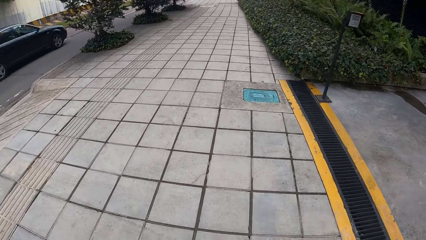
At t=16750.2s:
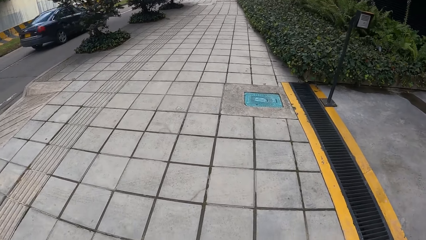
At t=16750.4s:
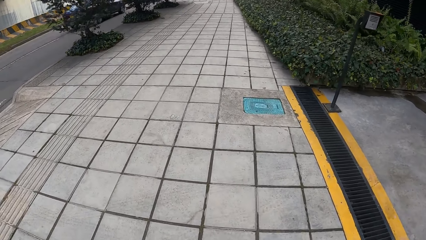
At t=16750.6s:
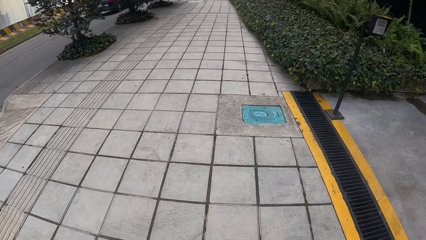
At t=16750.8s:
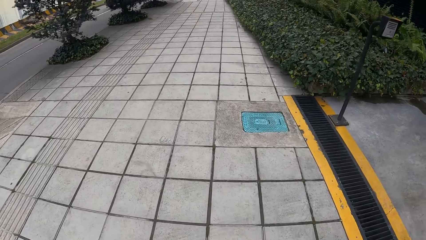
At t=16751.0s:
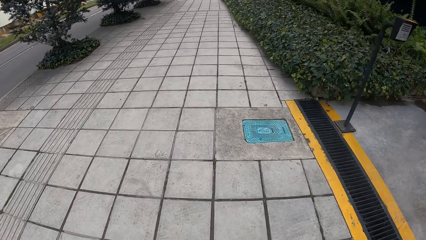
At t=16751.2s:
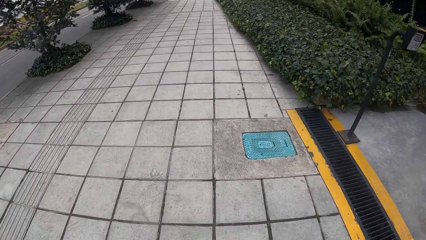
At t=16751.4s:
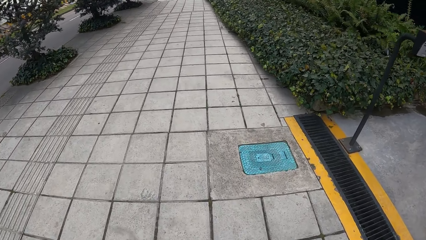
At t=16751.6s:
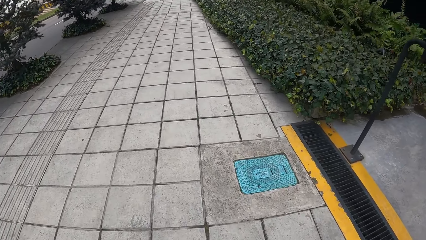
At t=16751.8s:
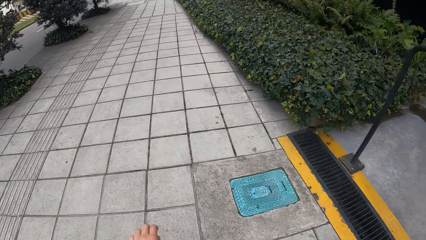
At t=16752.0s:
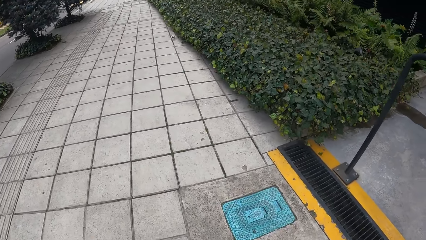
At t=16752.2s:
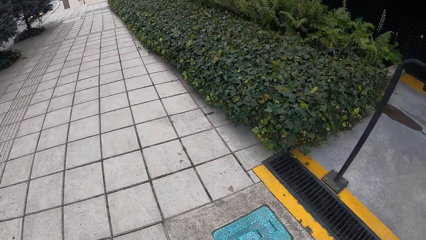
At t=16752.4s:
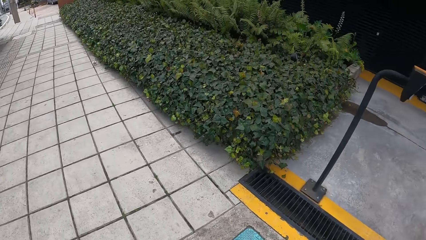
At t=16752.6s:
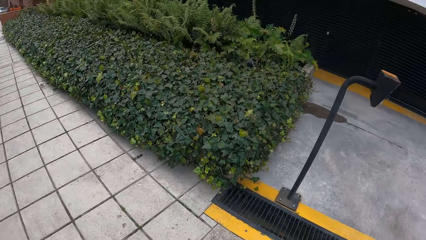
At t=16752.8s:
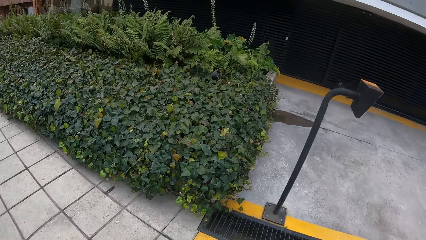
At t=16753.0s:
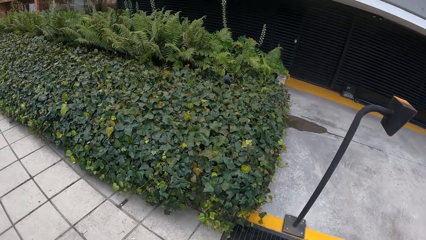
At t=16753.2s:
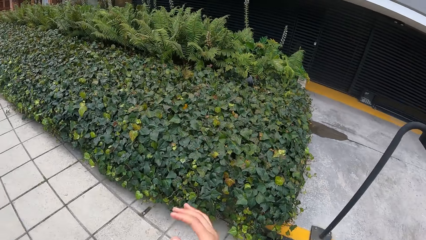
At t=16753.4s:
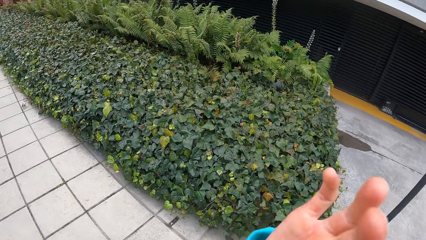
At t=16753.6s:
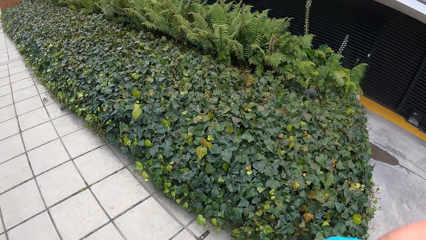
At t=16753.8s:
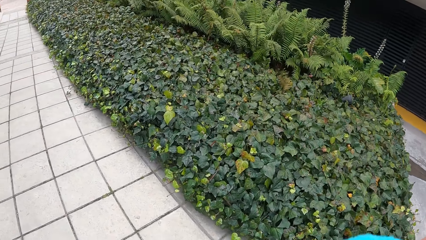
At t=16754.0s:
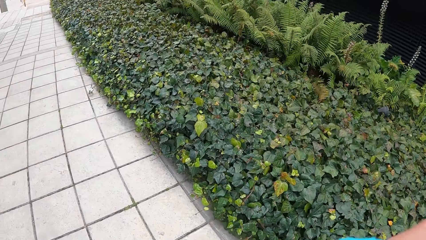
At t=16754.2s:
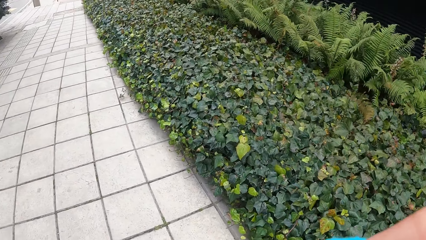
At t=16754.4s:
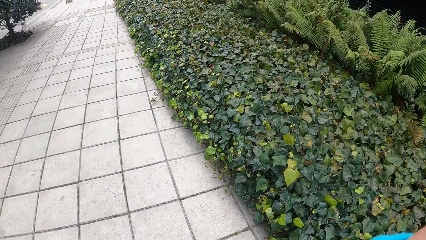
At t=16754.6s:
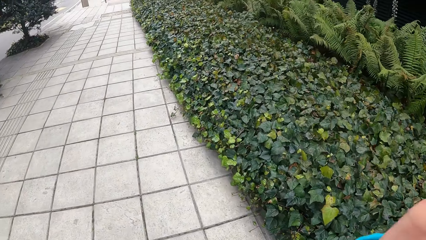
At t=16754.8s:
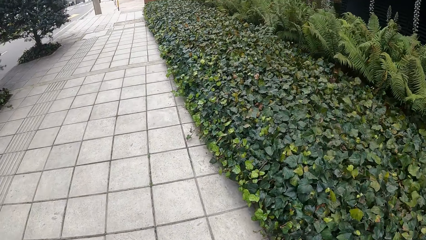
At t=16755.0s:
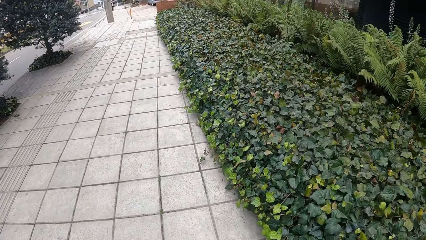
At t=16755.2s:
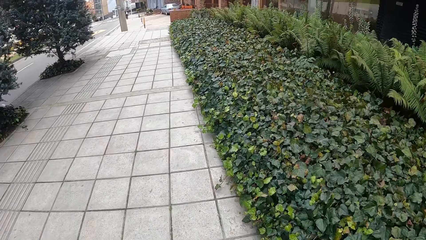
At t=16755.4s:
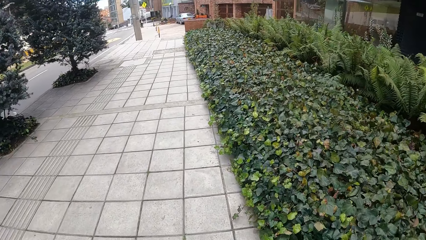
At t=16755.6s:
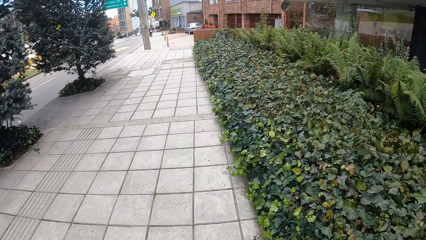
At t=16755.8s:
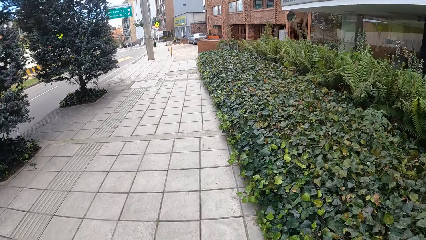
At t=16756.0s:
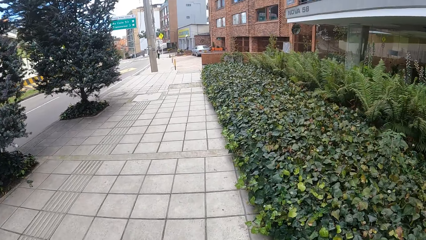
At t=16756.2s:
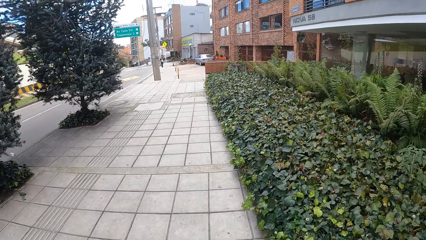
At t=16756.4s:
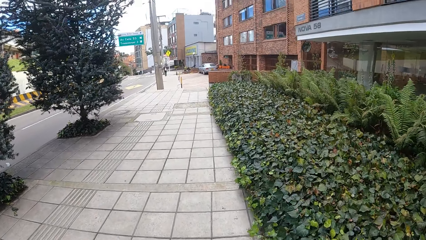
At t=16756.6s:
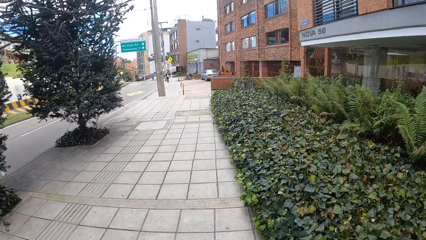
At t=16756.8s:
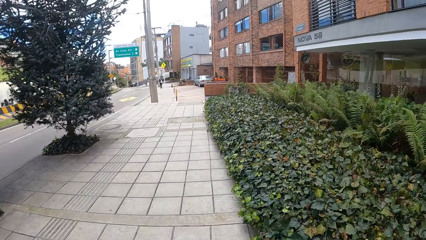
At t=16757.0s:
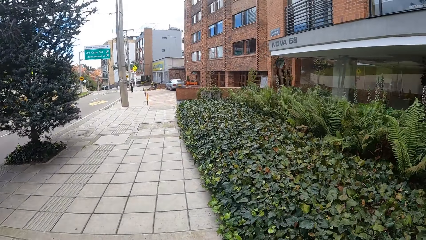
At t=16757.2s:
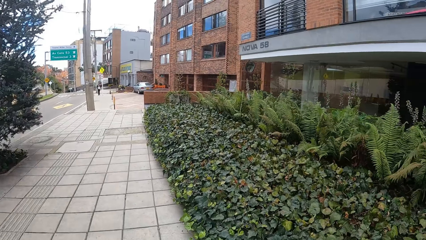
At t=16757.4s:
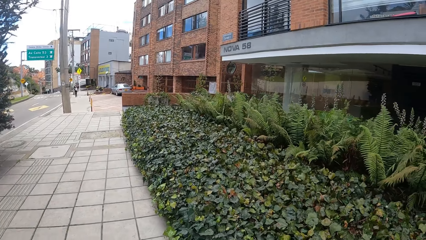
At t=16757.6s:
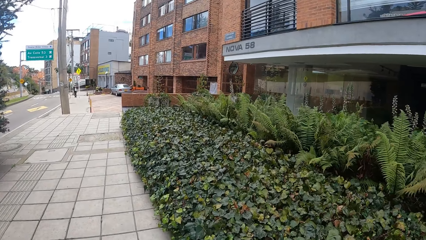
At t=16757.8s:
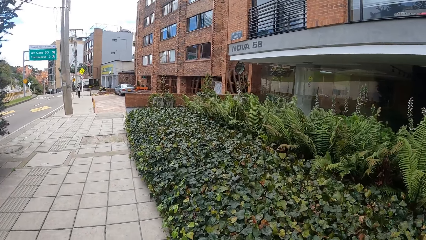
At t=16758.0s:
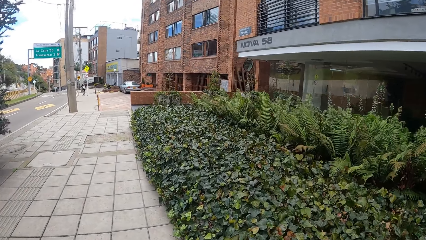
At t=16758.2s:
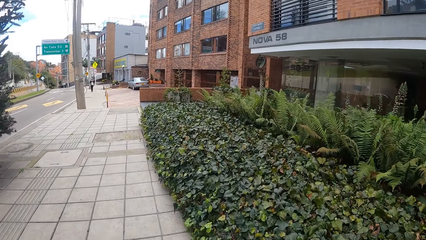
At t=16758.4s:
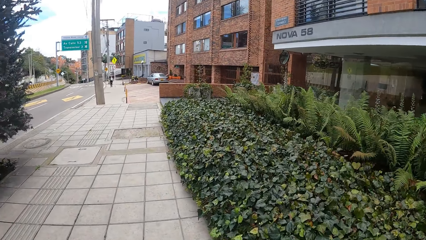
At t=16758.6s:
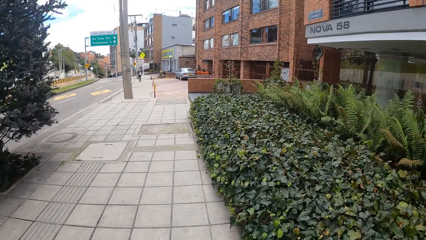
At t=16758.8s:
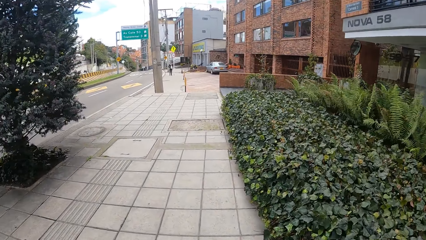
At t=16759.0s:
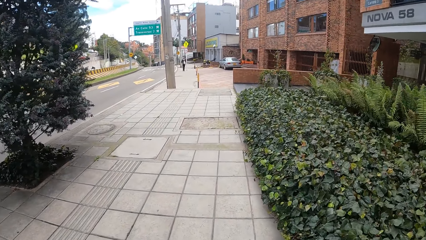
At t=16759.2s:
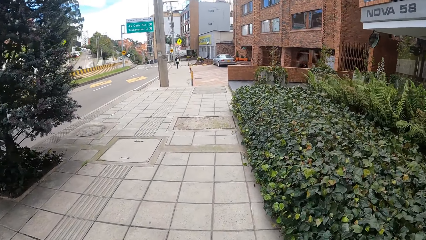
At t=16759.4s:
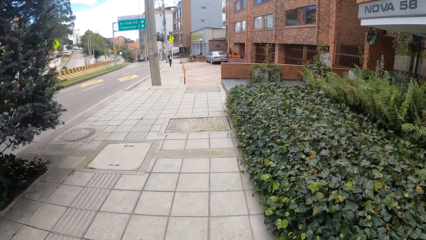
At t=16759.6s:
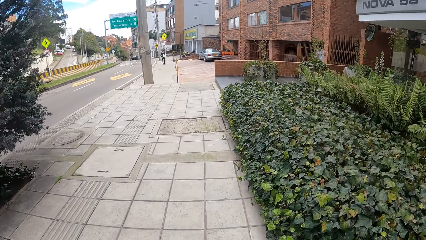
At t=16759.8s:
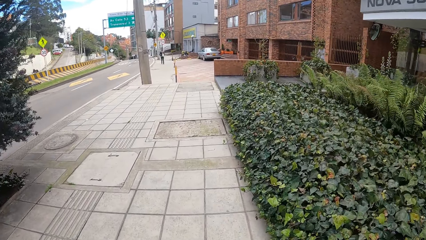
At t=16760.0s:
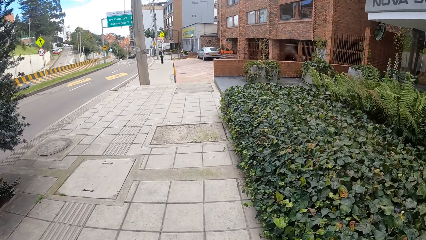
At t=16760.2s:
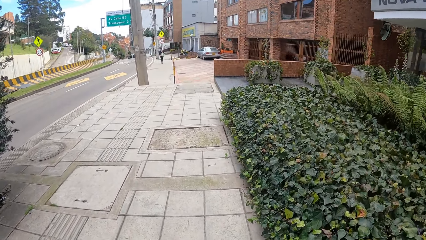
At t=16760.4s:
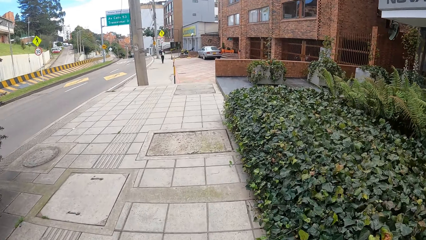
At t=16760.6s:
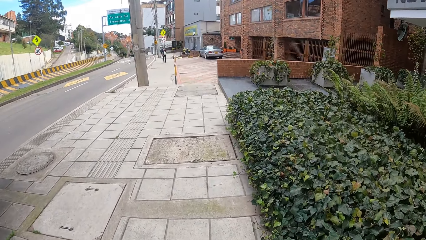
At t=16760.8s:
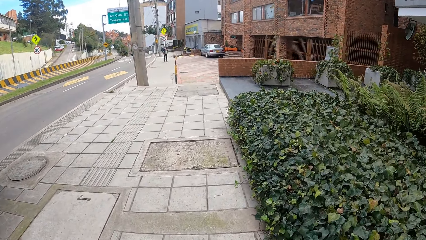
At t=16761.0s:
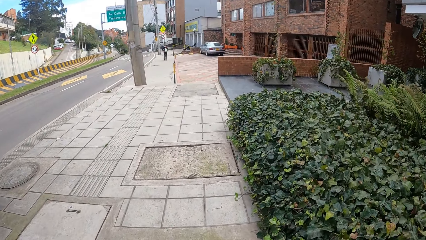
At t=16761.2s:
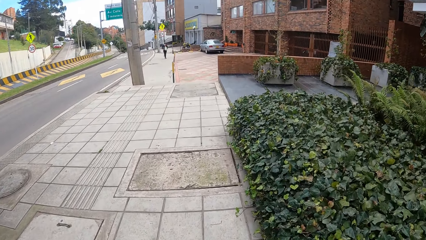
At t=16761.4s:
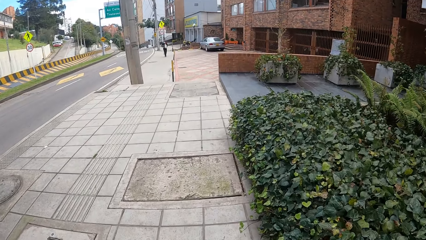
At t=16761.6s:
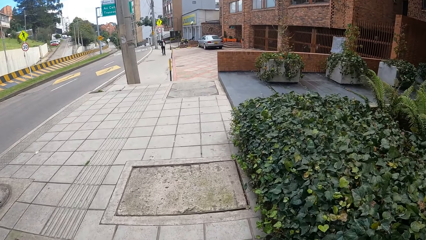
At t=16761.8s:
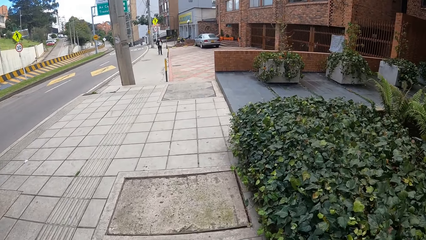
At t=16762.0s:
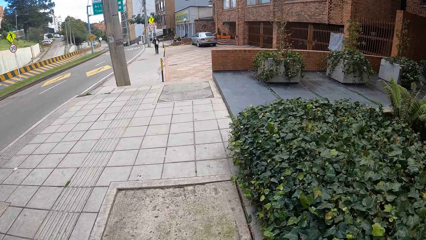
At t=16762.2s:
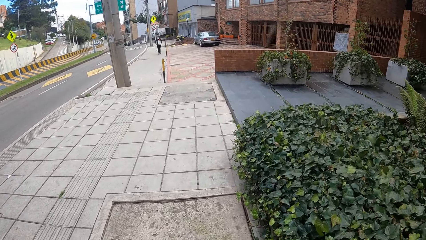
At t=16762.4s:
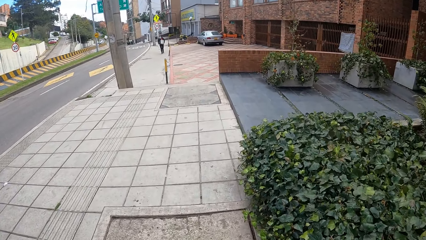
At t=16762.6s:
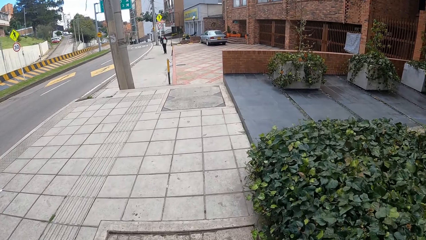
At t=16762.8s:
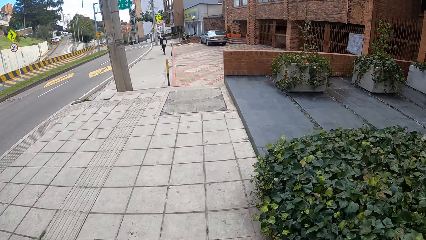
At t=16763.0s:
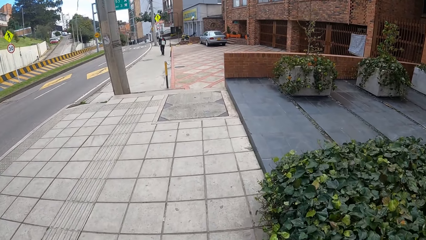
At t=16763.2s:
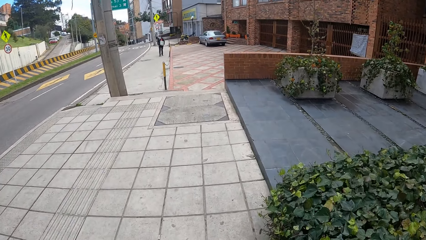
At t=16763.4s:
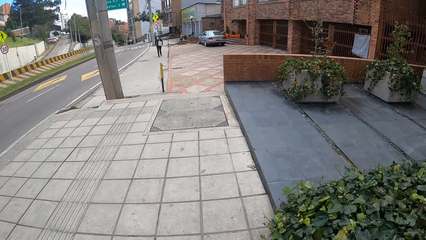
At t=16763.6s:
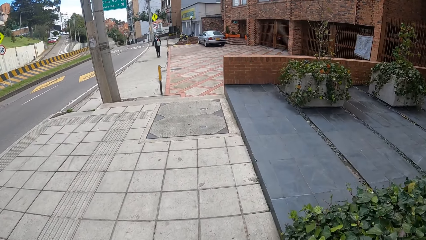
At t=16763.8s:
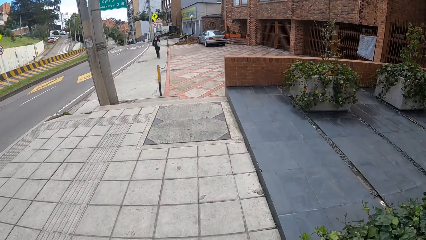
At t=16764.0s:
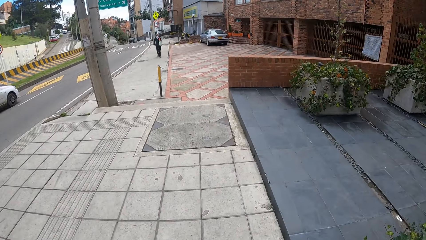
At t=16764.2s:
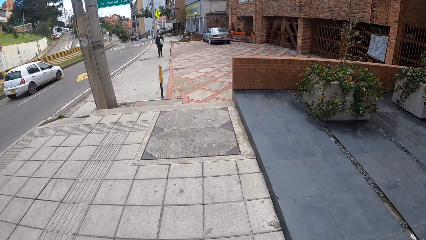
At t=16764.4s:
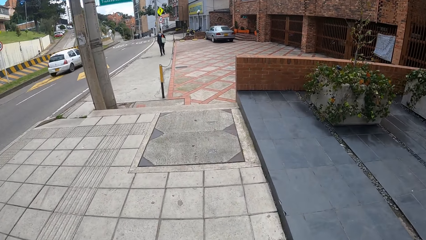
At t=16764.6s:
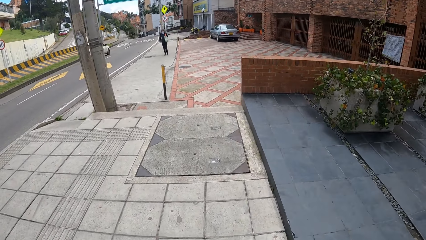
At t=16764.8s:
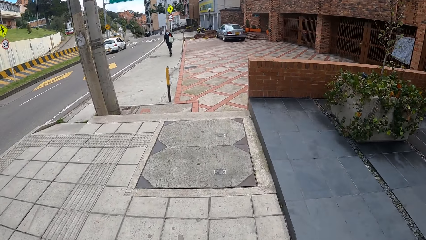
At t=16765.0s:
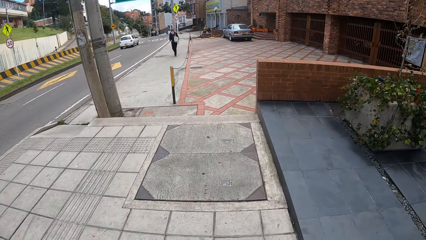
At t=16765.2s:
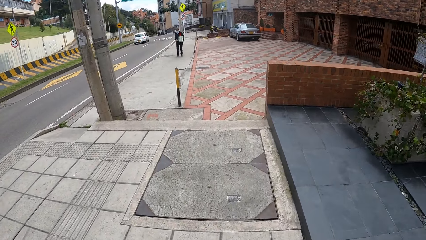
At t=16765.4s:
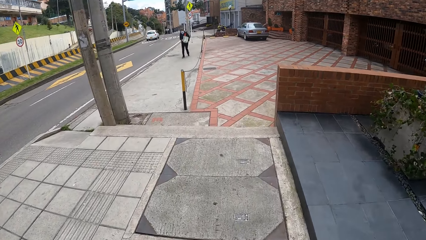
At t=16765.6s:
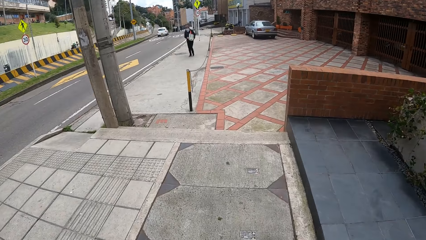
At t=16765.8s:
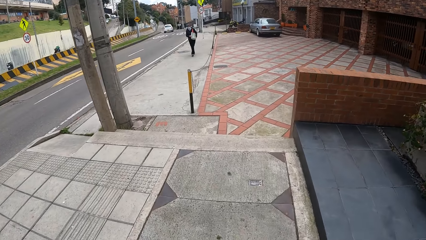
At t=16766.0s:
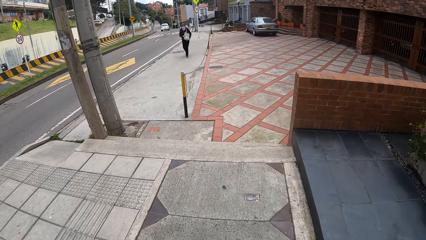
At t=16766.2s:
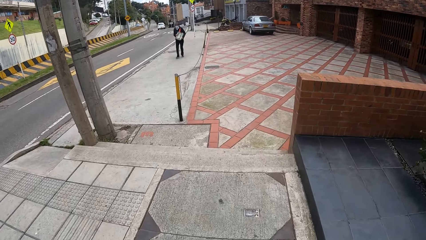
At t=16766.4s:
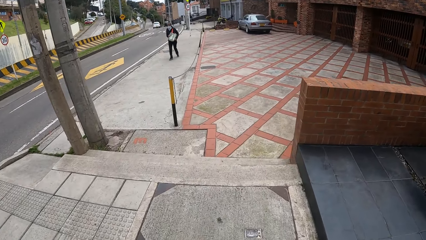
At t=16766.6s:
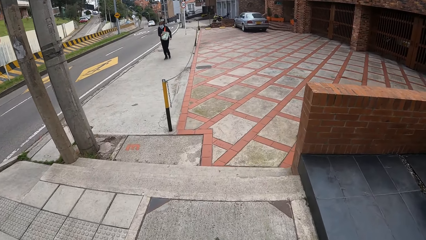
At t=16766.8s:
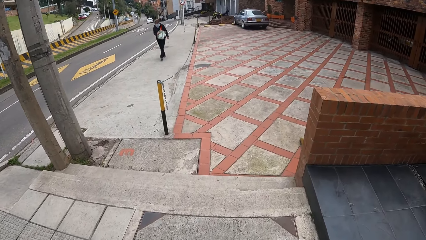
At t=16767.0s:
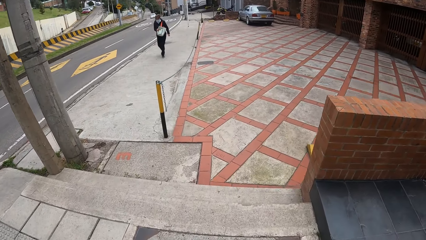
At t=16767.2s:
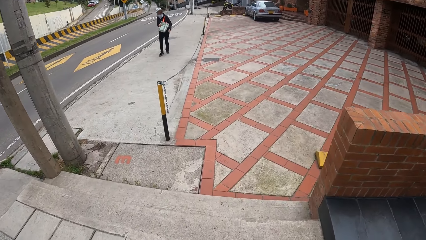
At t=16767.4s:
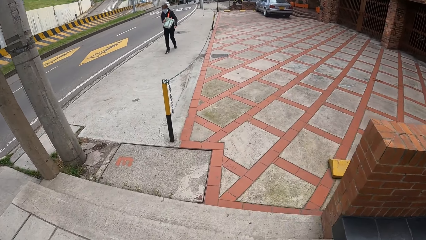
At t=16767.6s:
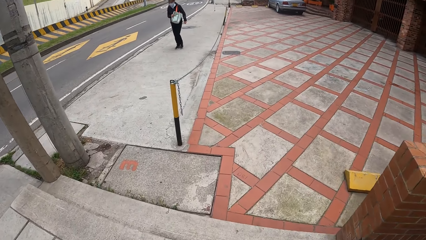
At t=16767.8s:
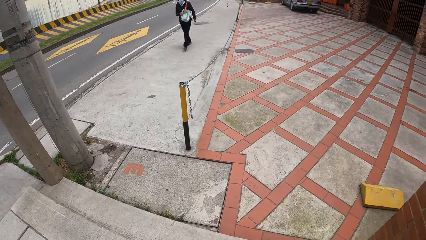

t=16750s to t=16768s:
The camera wearer looks sideways. They move the right hand.
